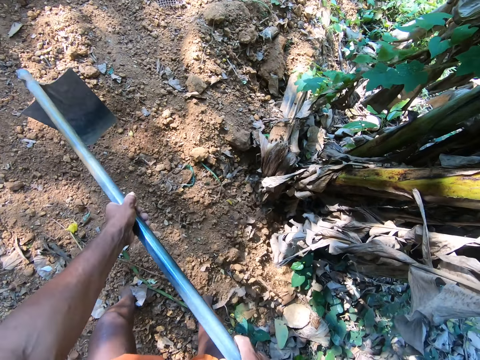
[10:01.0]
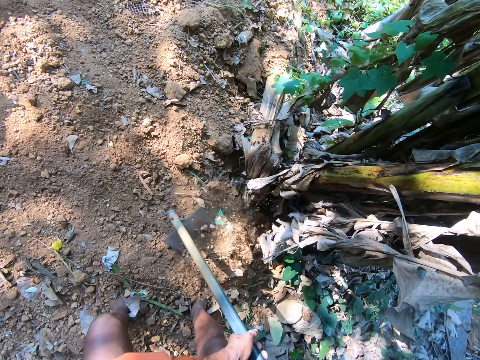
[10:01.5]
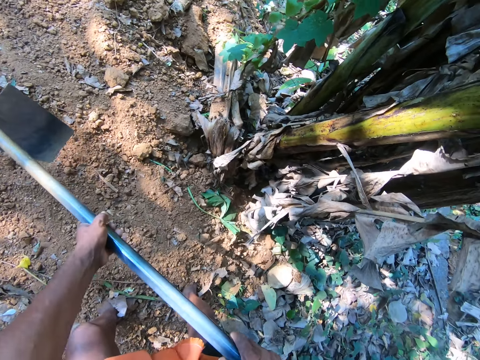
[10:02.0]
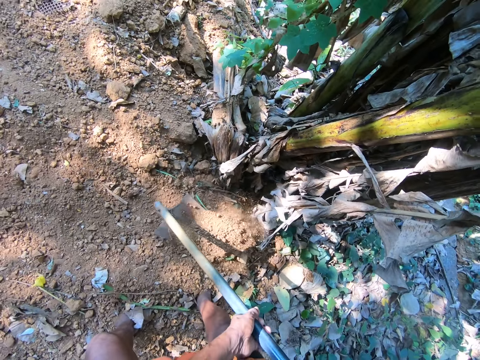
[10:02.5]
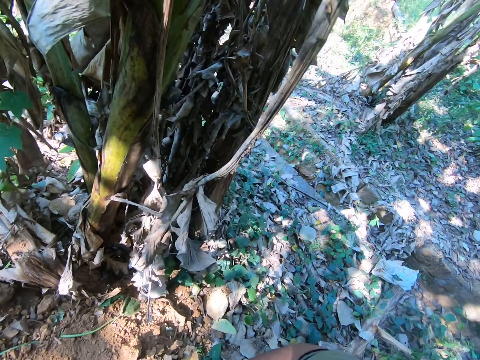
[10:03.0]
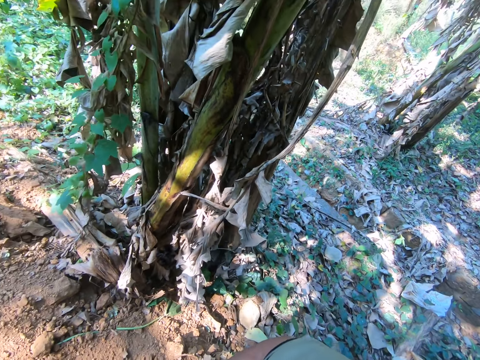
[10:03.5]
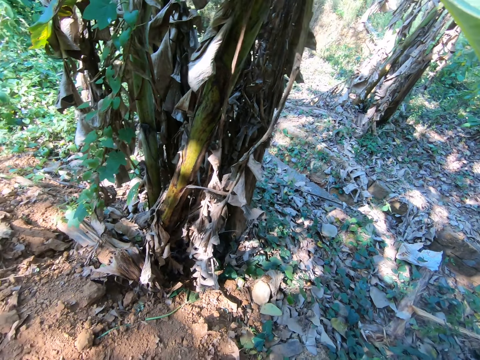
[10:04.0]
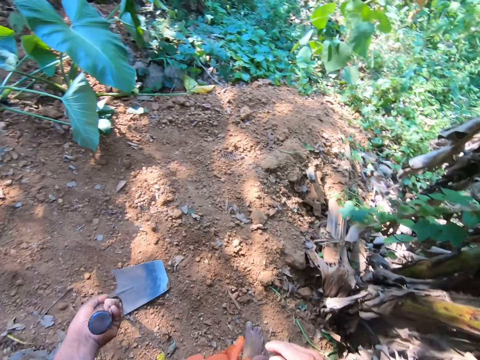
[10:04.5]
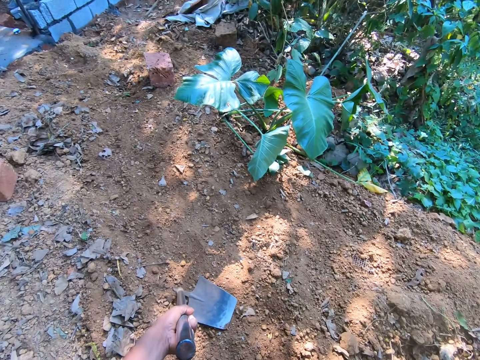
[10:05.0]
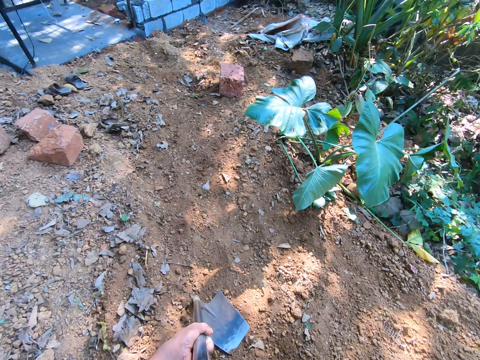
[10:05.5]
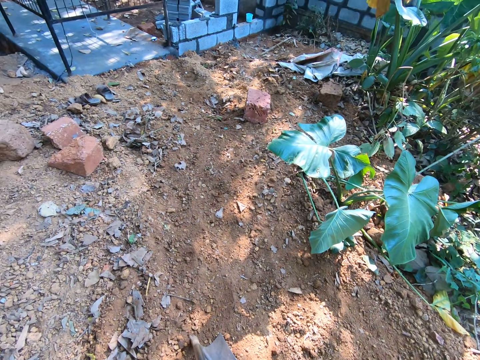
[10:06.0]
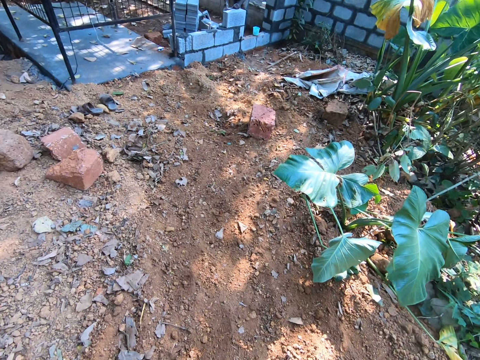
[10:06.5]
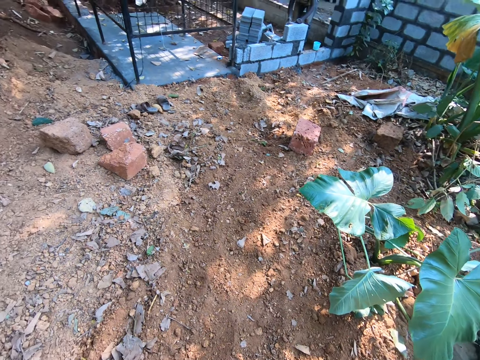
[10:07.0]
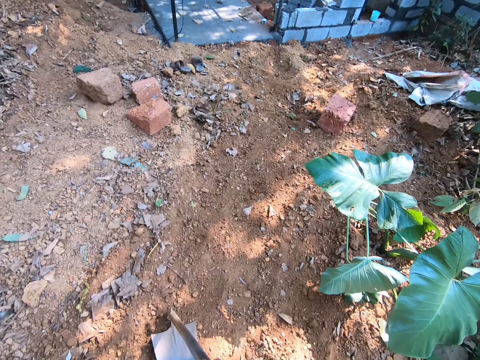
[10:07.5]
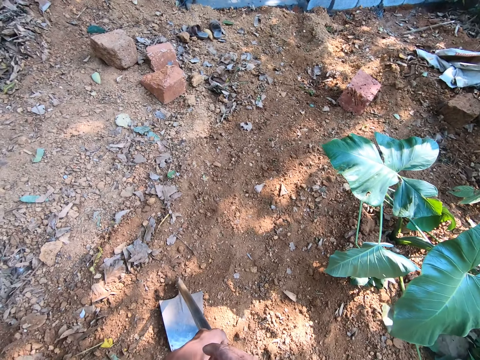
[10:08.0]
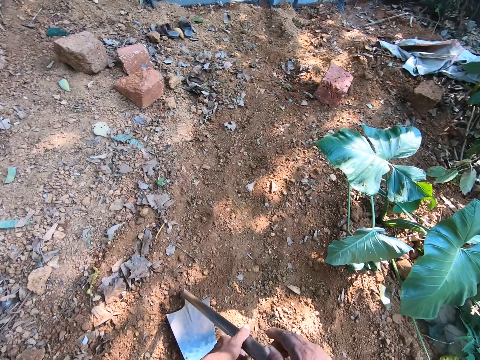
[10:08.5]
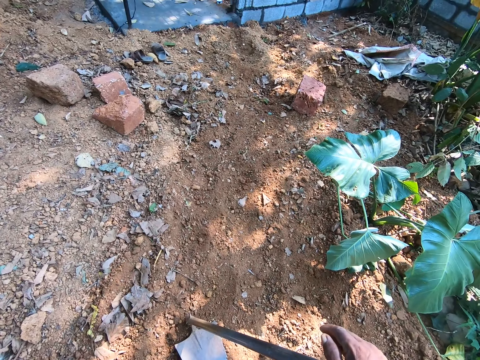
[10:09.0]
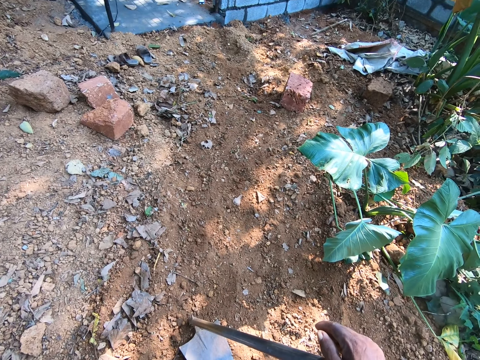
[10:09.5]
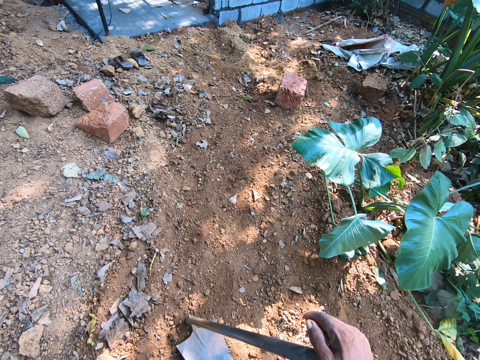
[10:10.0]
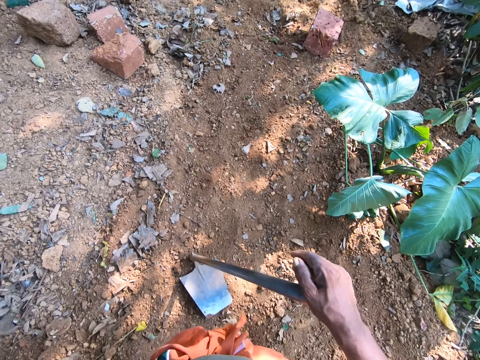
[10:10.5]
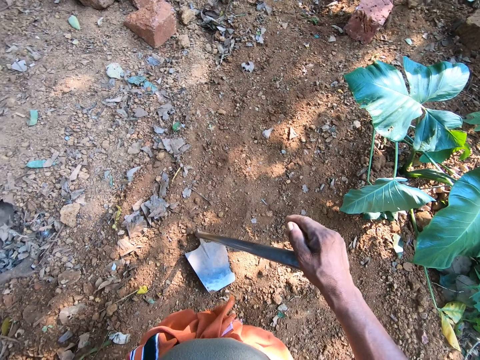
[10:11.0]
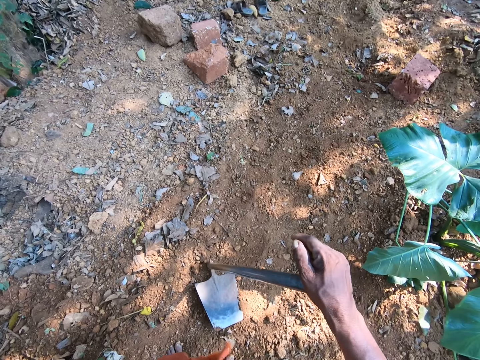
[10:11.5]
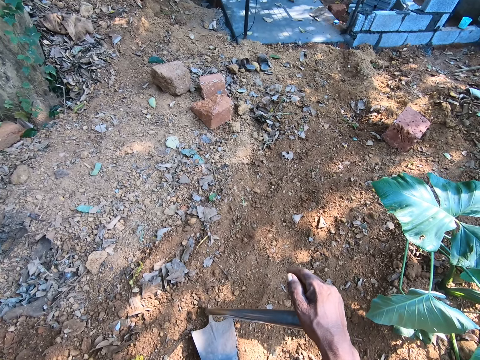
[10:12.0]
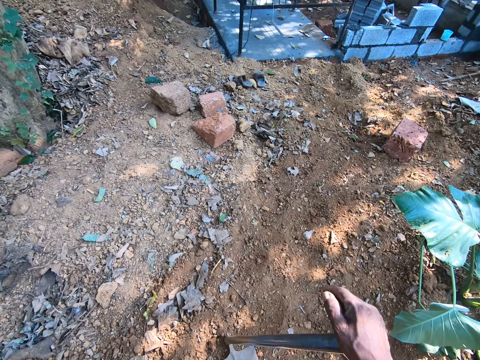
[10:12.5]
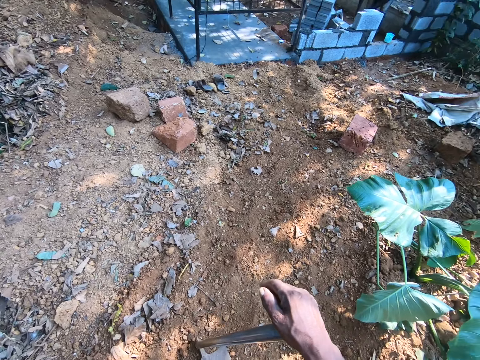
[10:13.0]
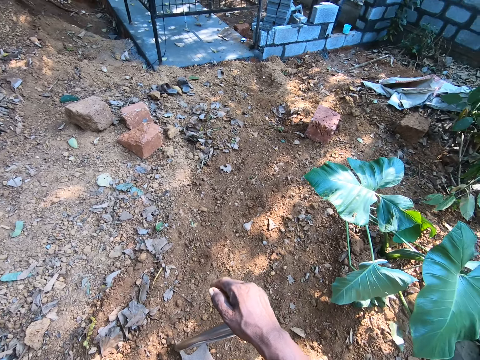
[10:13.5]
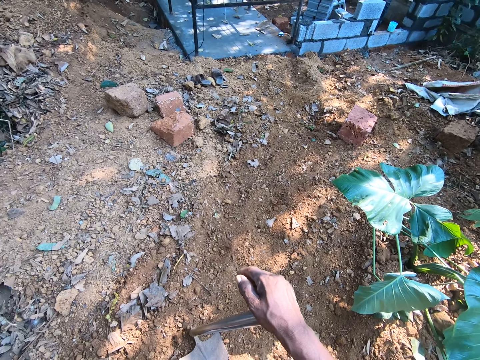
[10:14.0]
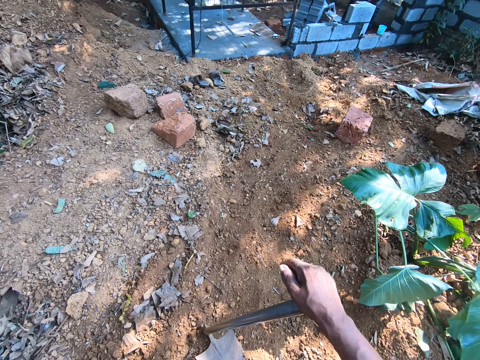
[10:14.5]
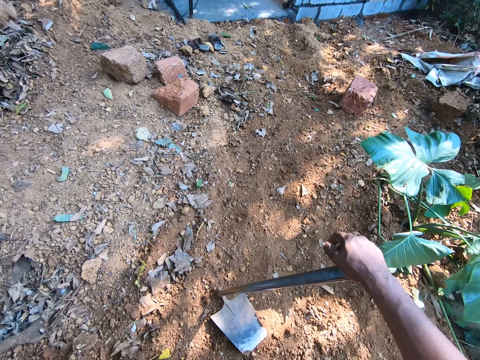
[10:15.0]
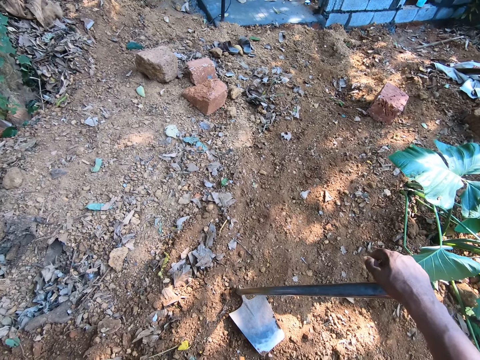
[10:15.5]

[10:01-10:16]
The camera wearer looks around in the compound. They hold the hoe on the floor with both hands.

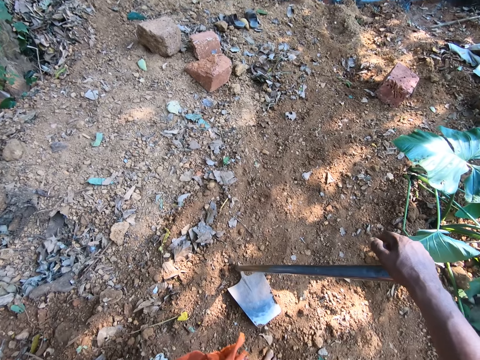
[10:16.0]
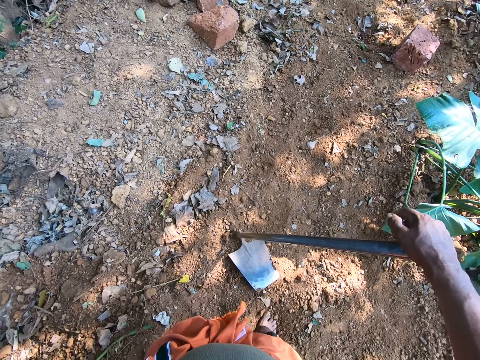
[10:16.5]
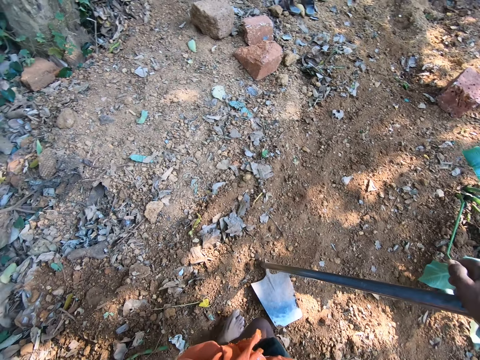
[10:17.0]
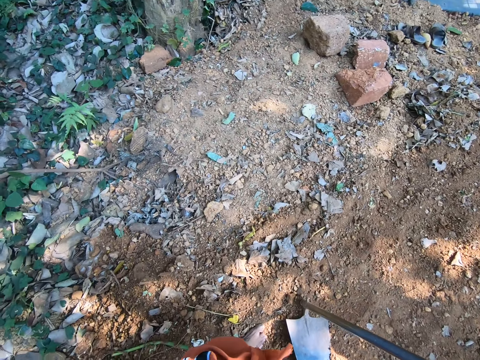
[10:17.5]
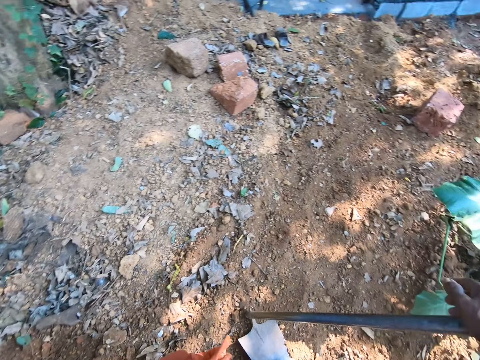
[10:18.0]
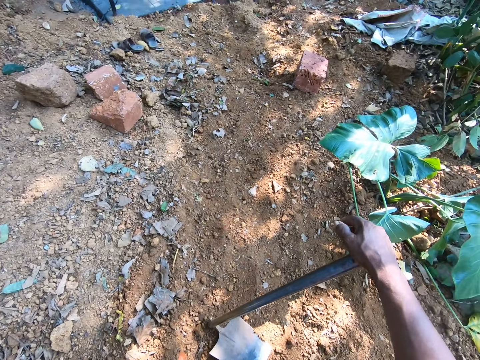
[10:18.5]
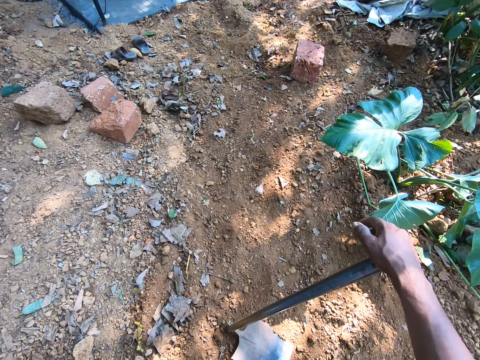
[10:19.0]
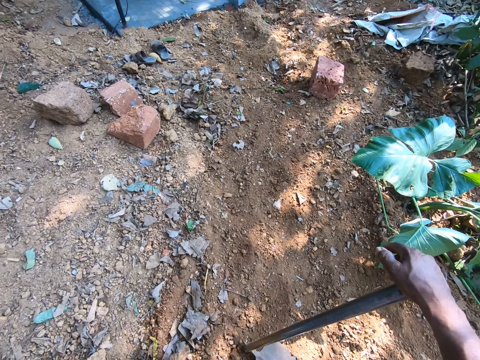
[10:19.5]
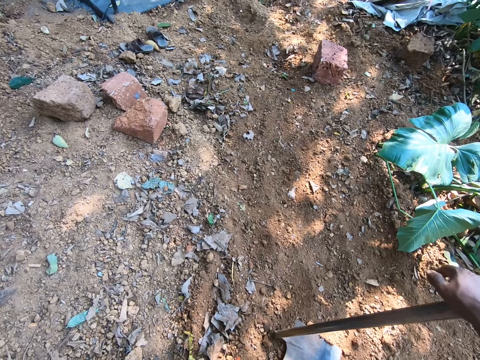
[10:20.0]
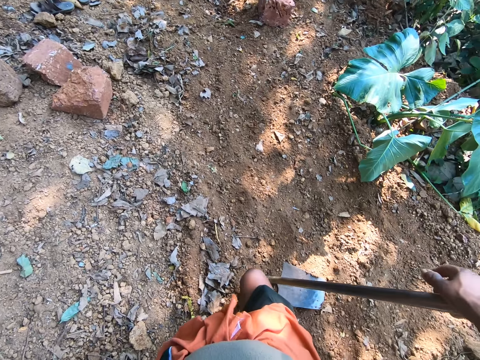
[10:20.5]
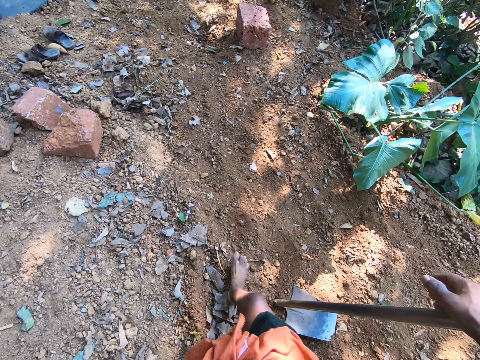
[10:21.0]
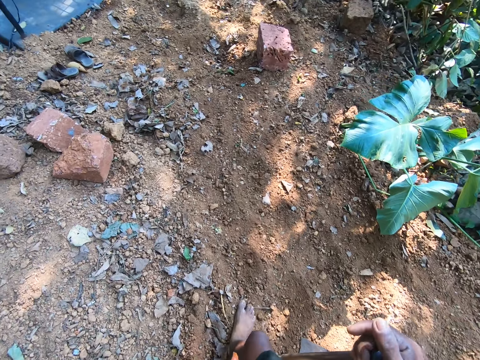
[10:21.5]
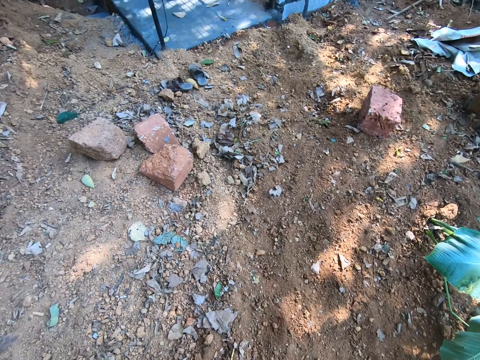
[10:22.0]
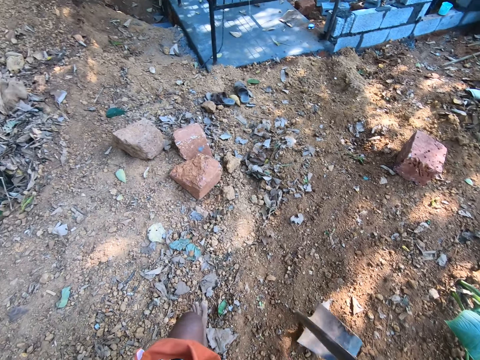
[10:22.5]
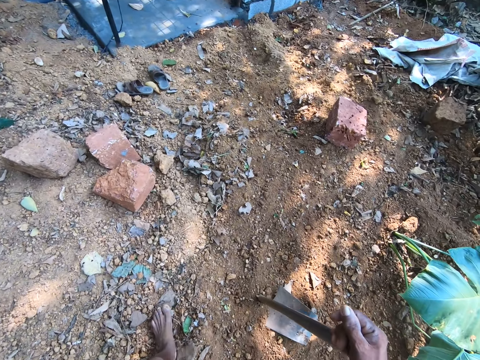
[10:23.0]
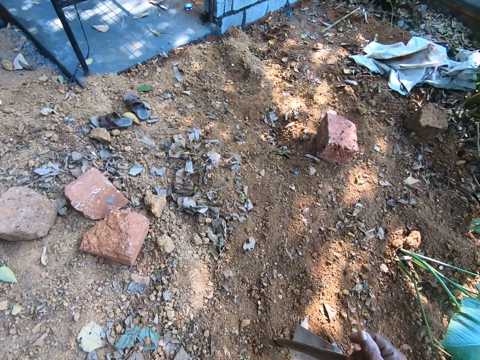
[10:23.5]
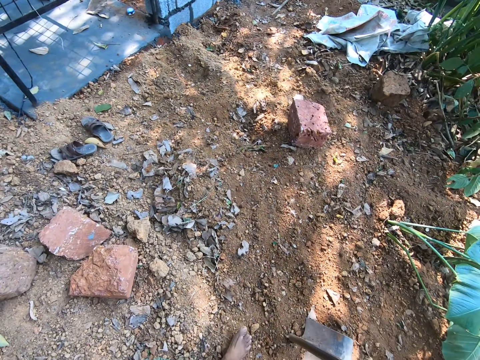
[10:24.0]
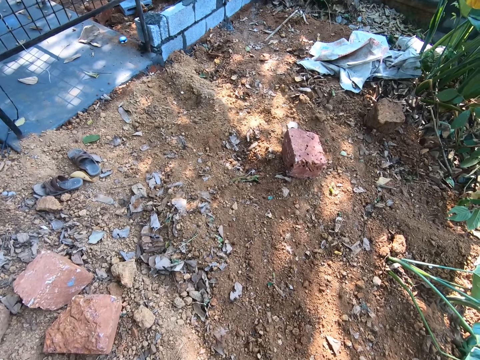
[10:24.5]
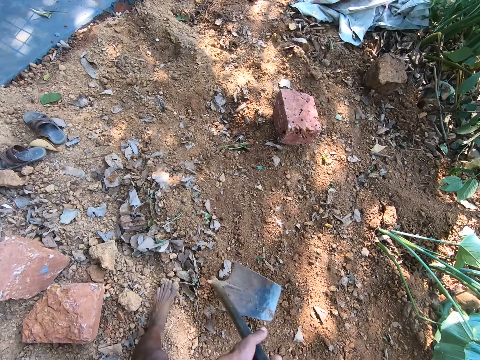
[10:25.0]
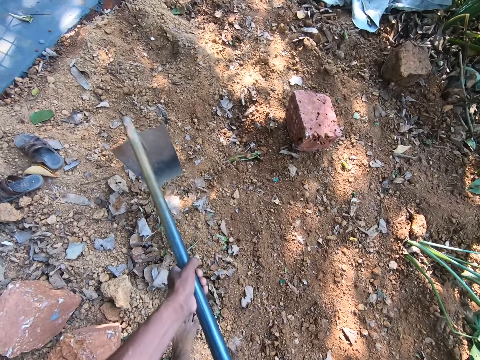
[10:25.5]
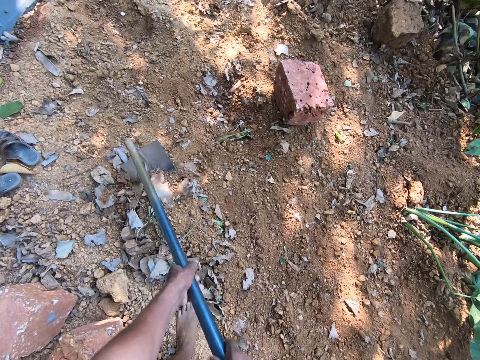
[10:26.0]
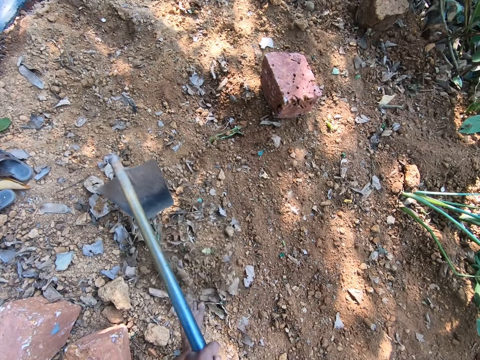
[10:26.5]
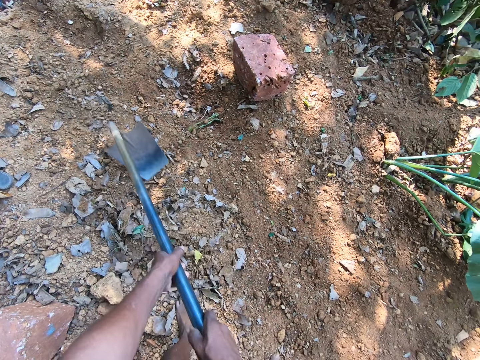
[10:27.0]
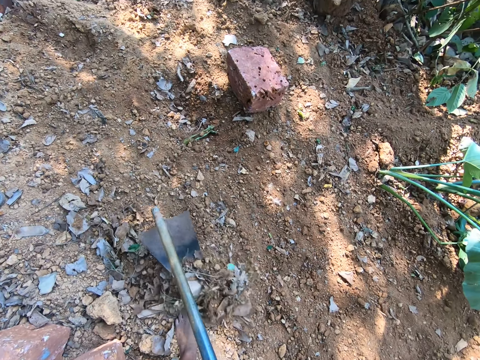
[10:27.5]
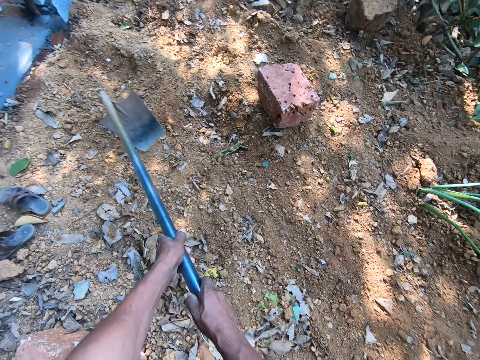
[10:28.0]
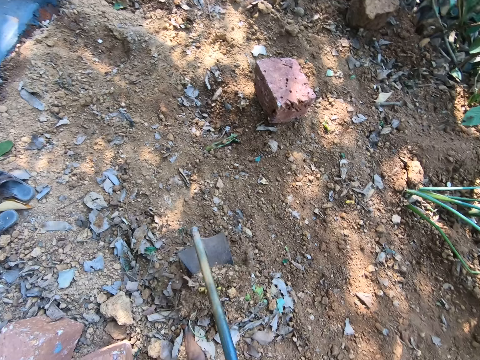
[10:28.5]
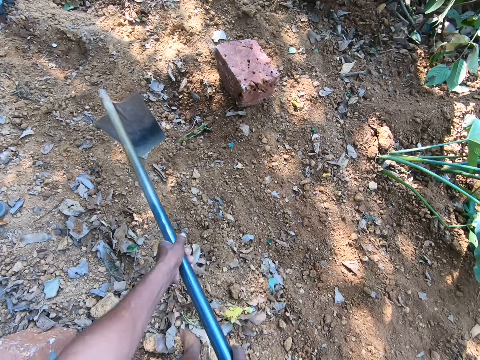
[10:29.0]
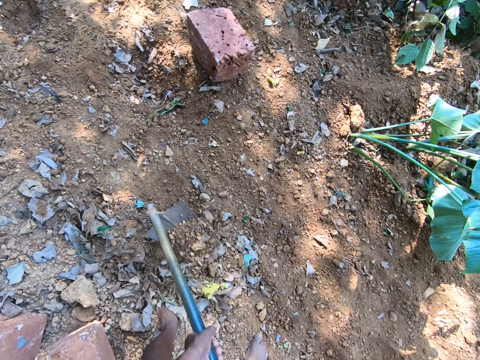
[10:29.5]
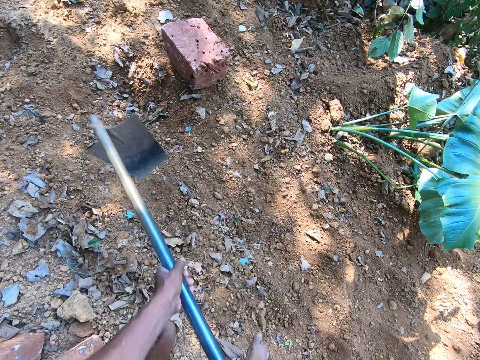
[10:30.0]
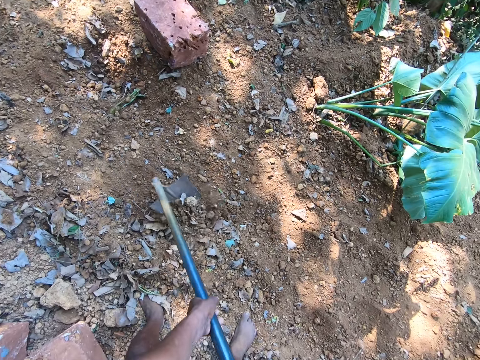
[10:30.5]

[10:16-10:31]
The camera wearer walks around in the compound. He carries the hoe from the floor with his right hand and drops the hoe on the floor with his right hand. He scrapes sand on the floor with the hoe in both hands.
